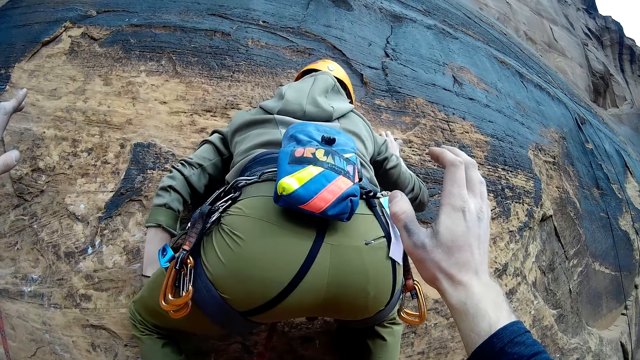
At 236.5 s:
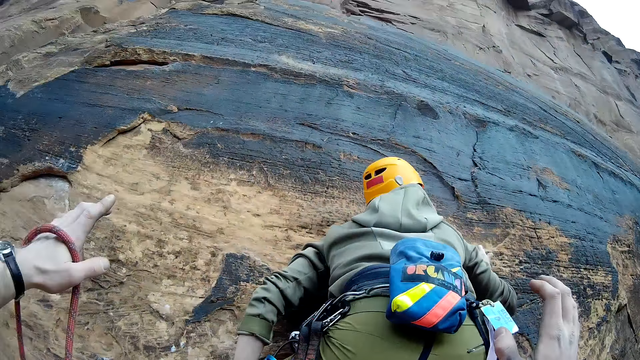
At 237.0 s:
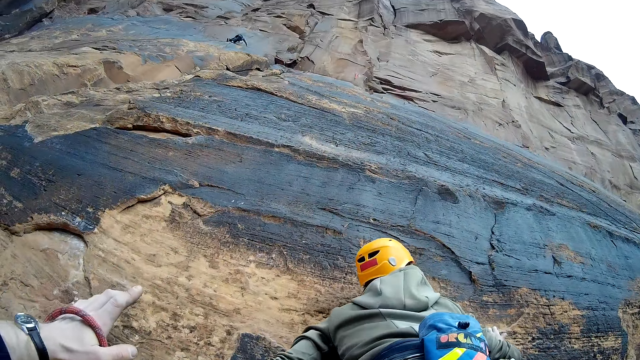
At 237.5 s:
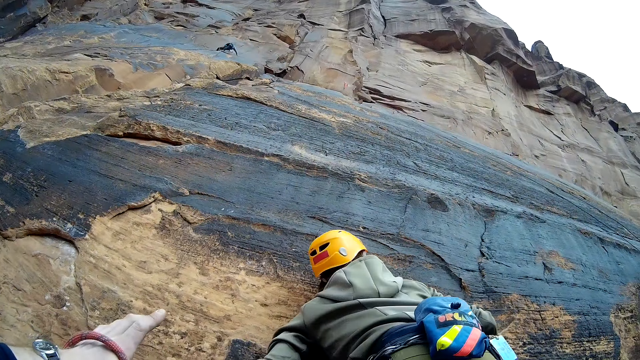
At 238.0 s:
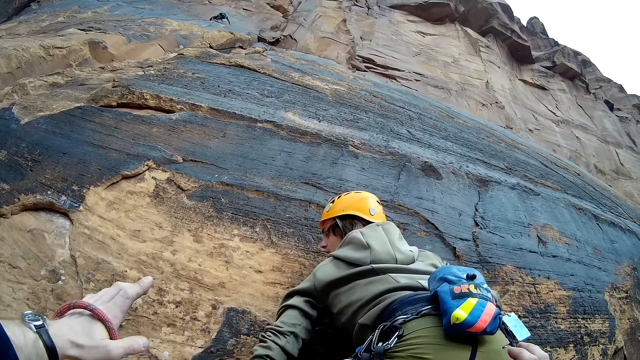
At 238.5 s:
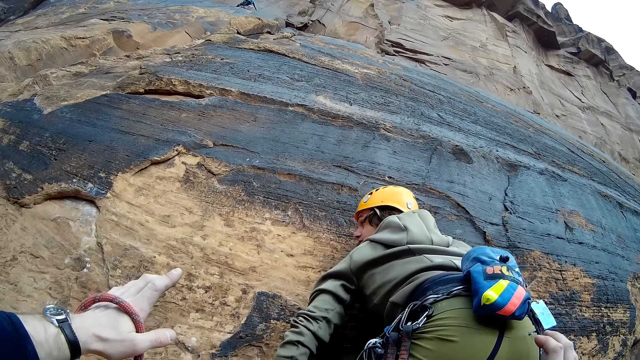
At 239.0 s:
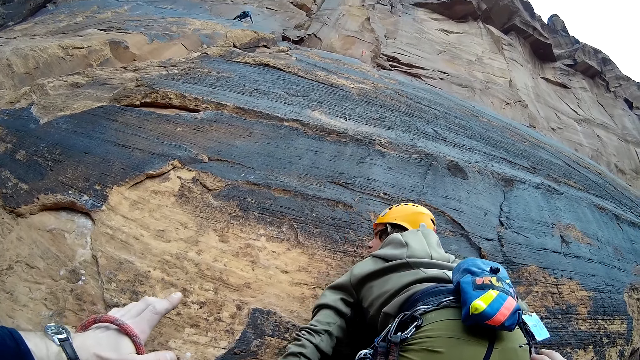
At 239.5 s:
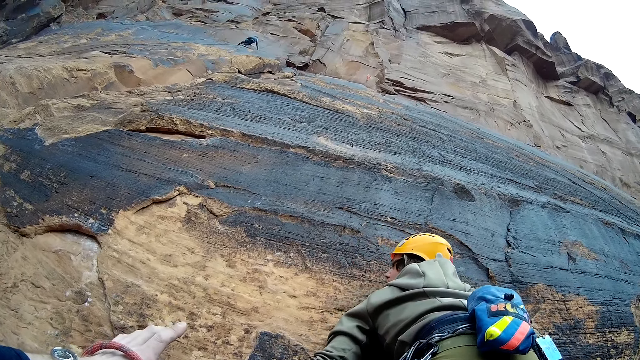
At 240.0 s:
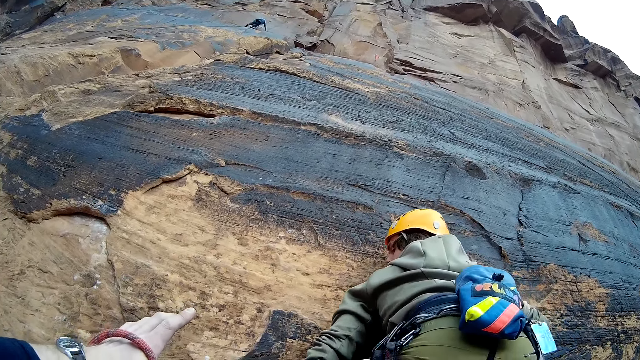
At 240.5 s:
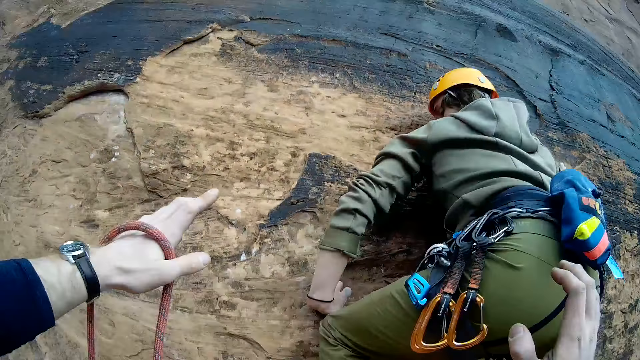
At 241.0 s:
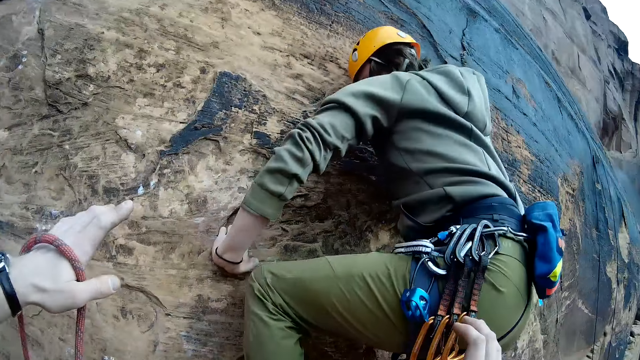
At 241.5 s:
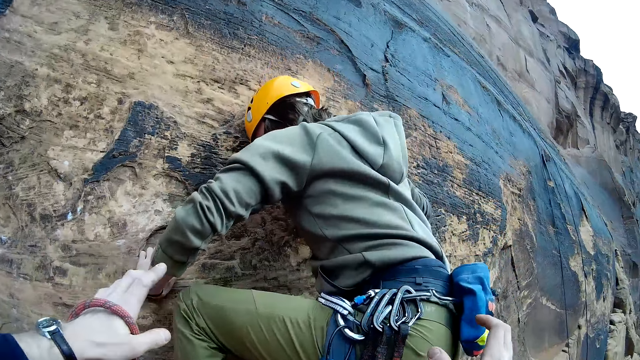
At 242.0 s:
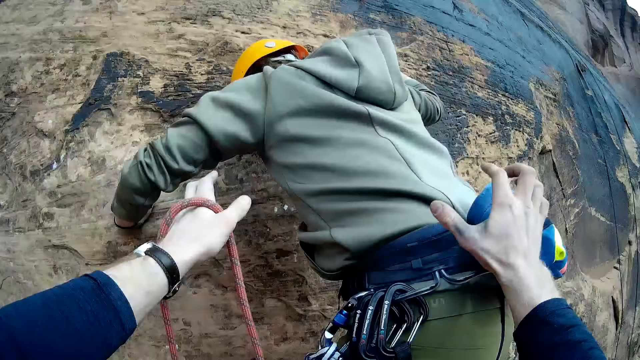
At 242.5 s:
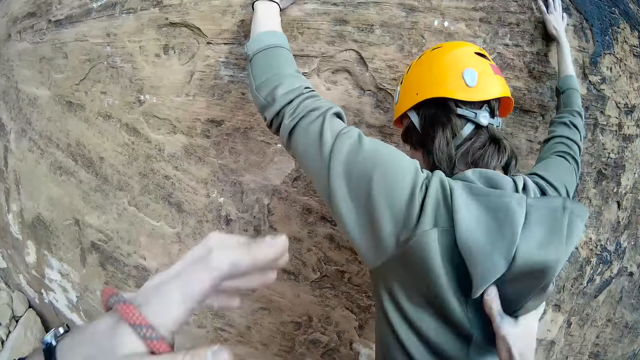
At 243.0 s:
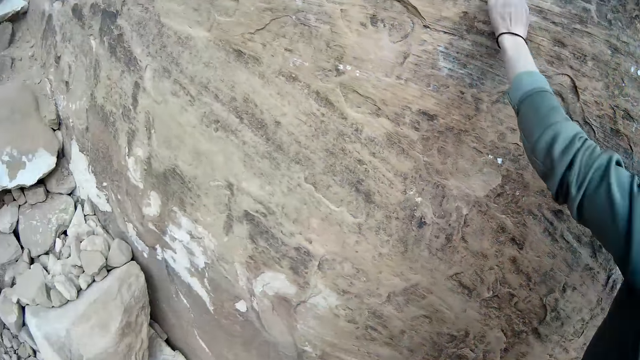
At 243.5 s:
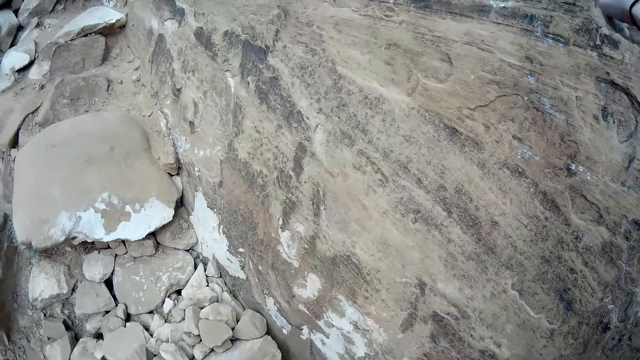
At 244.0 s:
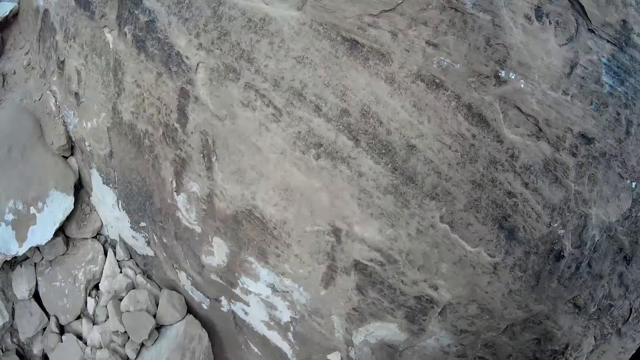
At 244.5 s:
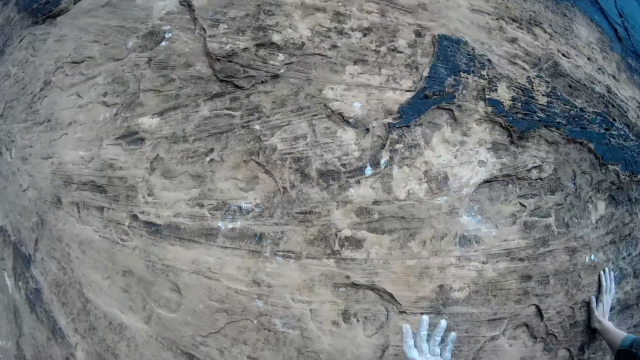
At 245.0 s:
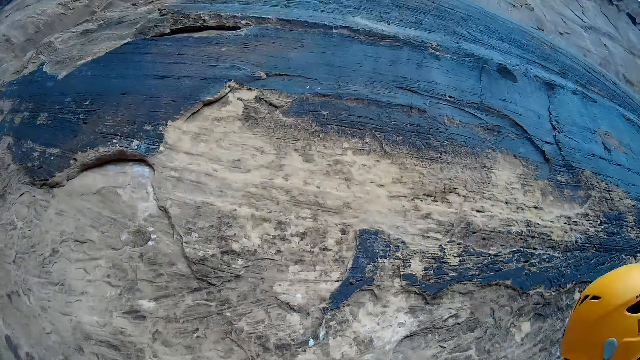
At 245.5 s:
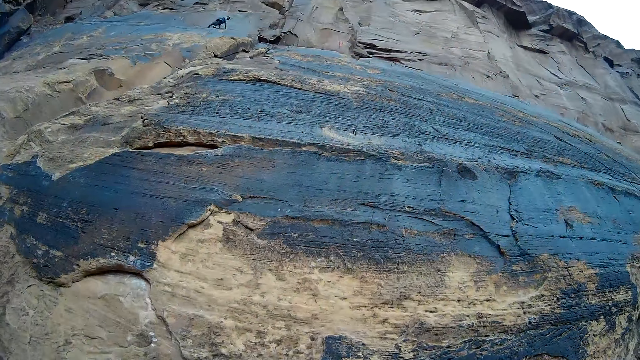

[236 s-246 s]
The camera wearer supports a man. The man climbs down the mountain.

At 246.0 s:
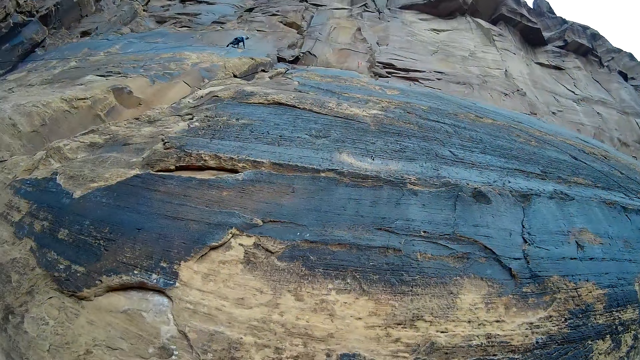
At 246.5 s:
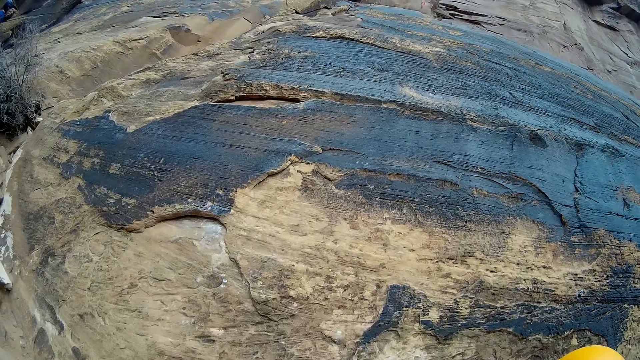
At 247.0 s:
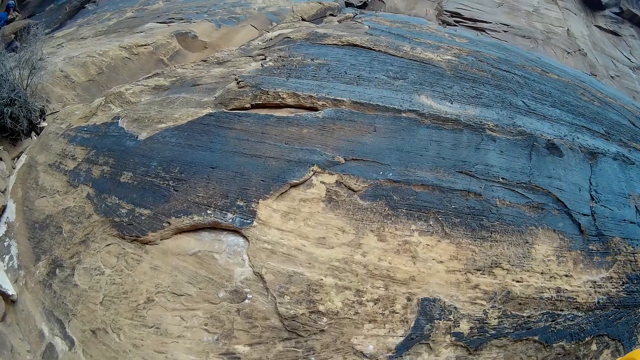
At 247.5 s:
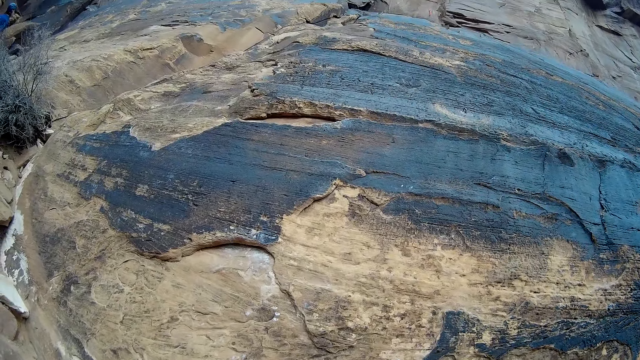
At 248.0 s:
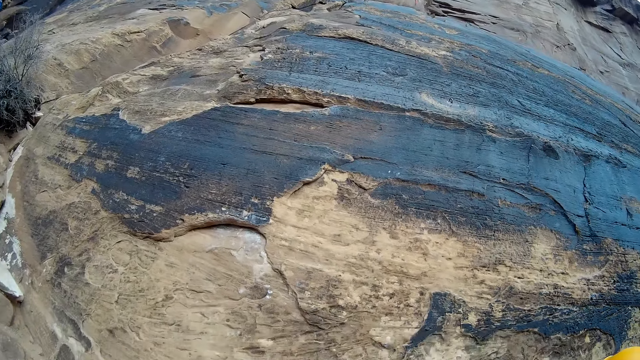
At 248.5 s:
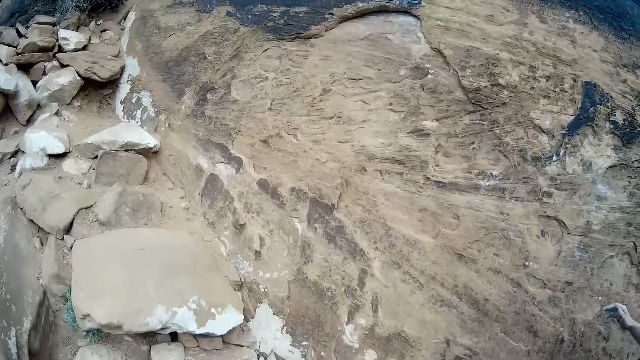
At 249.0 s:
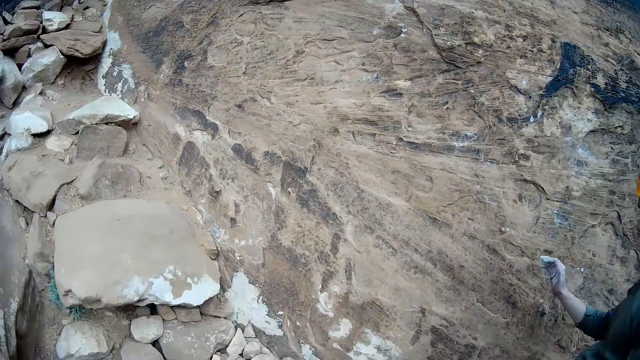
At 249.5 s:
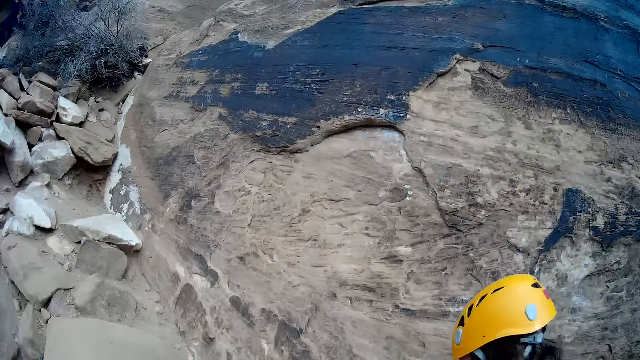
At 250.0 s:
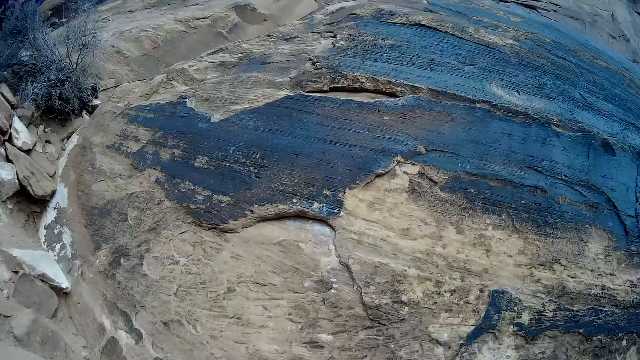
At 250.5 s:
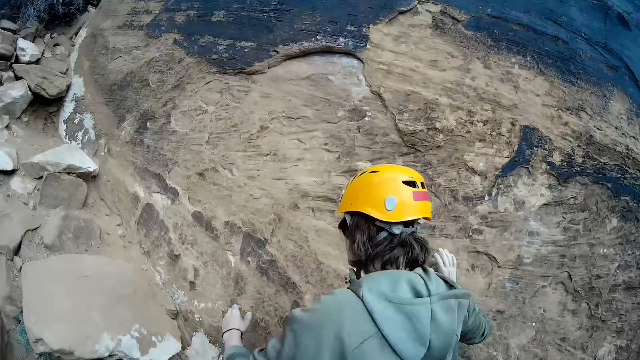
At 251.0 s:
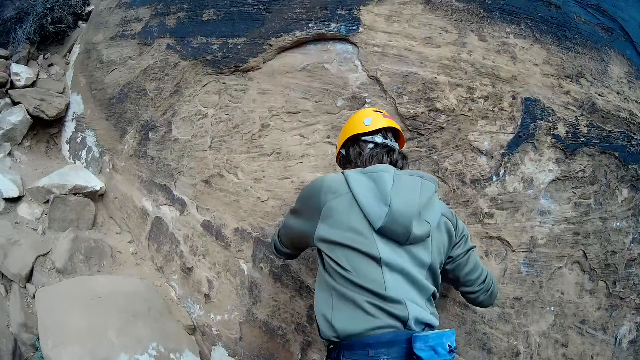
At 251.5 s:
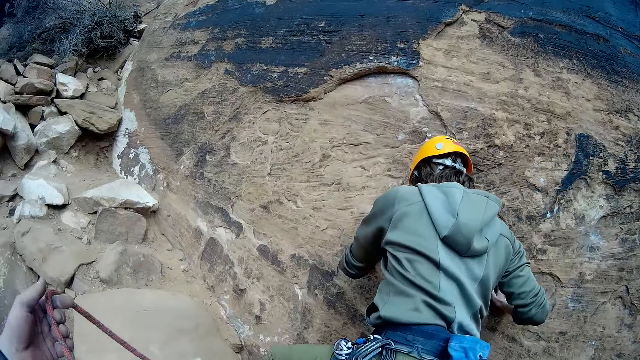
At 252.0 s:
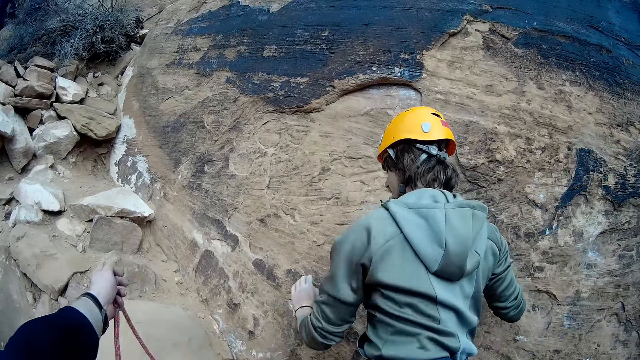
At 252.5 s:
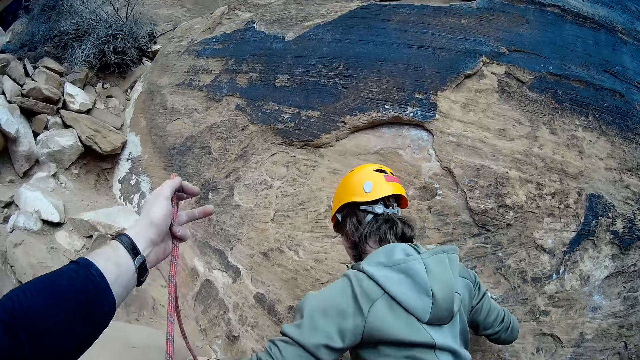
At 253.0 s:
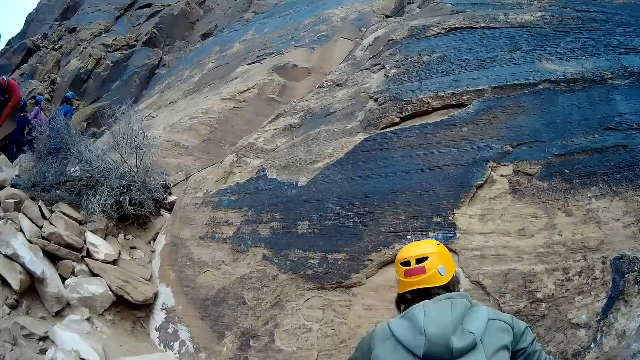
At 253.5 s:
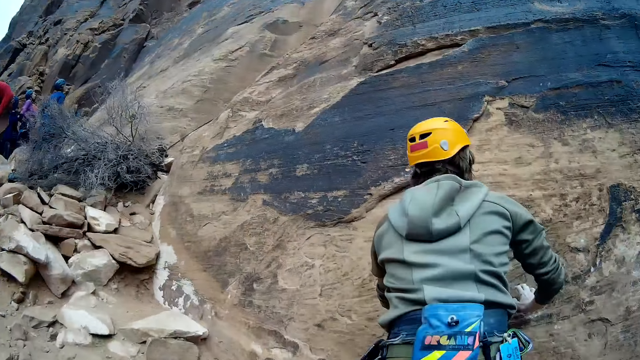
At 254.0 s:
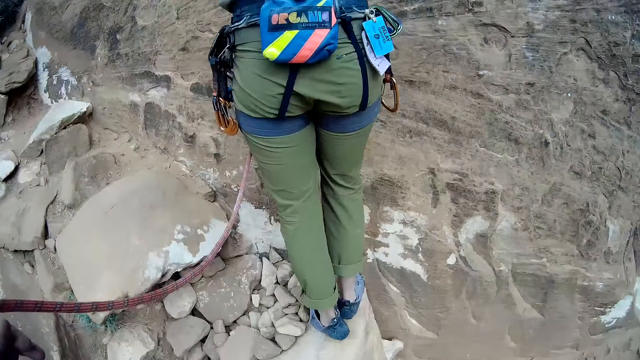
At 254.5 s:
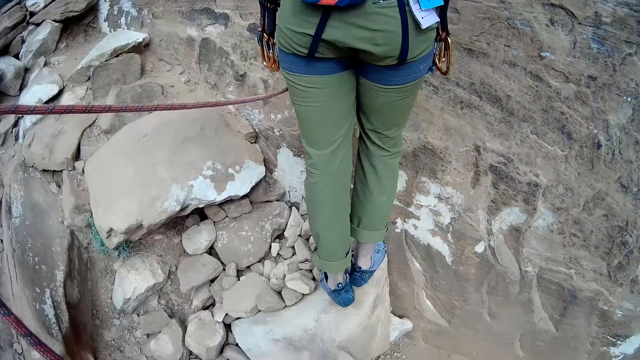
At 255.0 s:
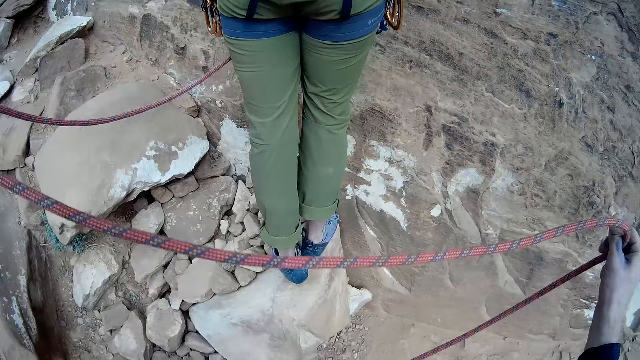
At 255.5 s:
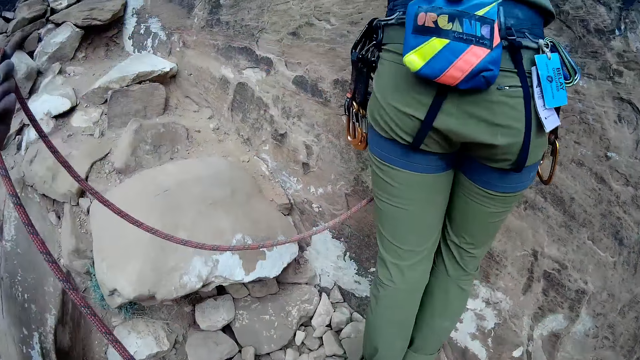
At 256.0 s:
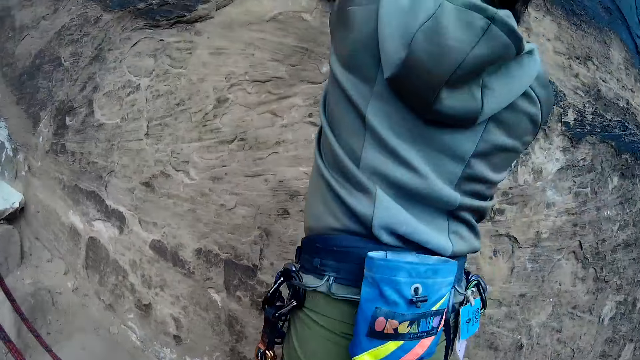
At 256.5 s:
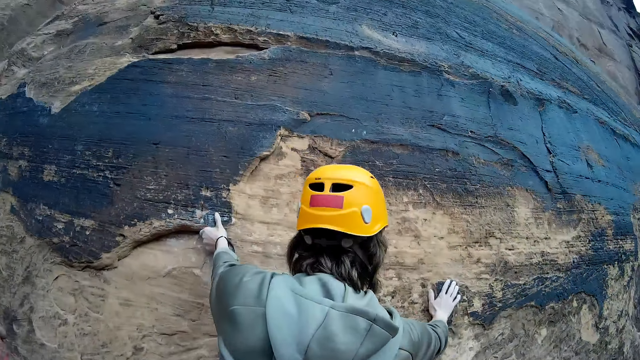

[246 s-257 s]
The camera wearer looks around. They give a part of the rope to a man. They stretch the rope.
